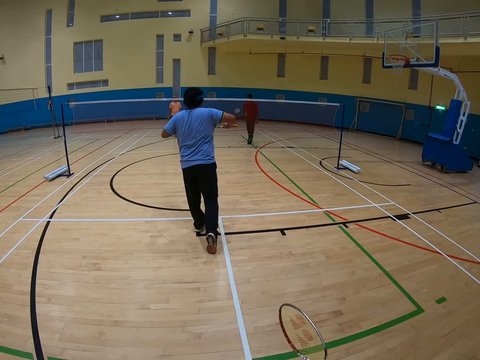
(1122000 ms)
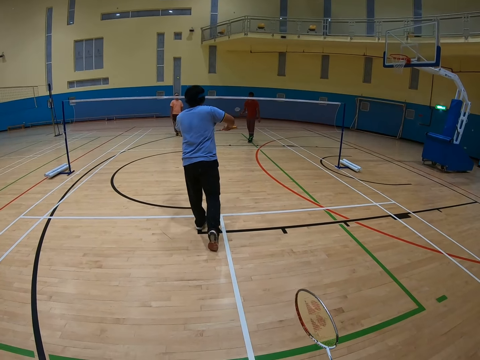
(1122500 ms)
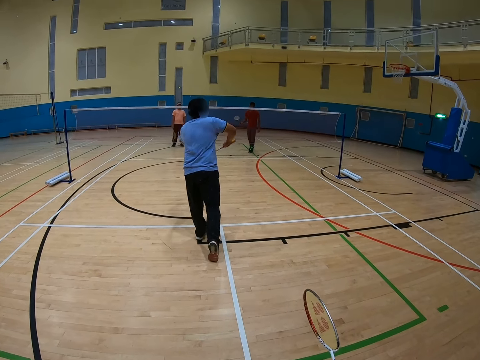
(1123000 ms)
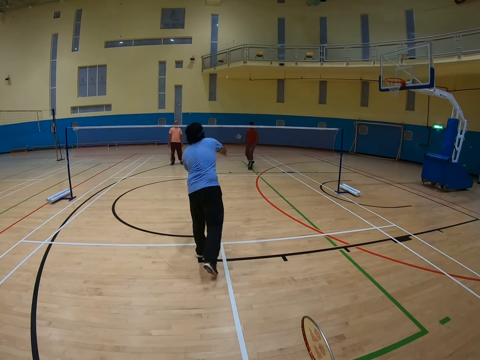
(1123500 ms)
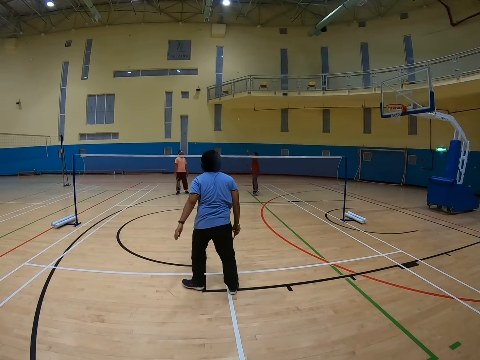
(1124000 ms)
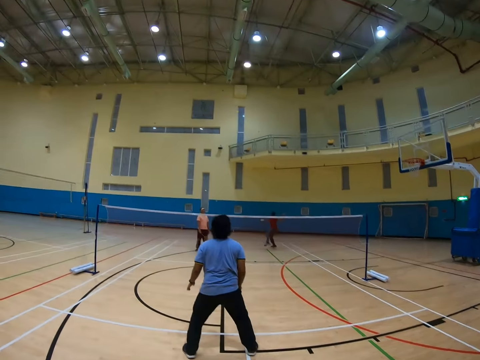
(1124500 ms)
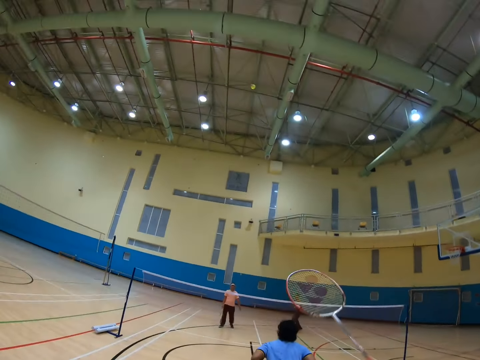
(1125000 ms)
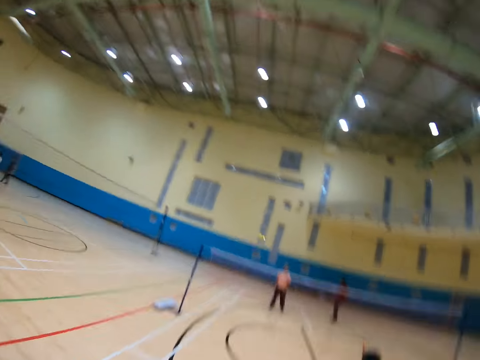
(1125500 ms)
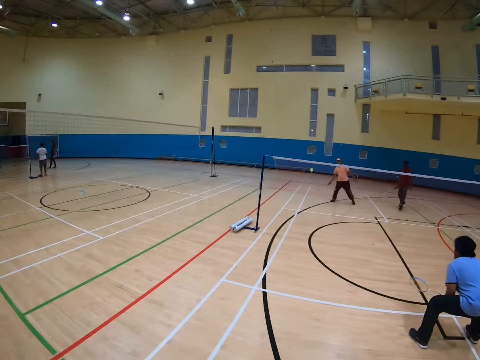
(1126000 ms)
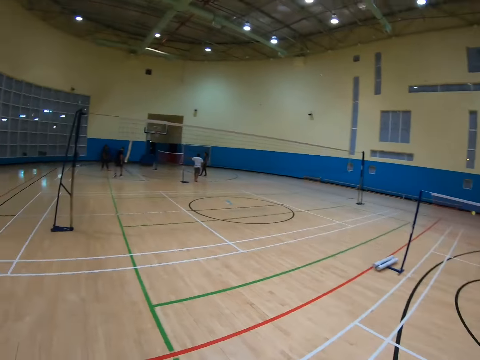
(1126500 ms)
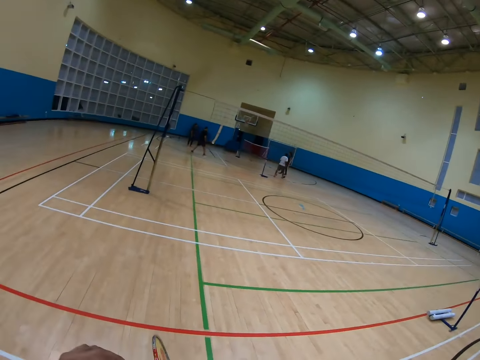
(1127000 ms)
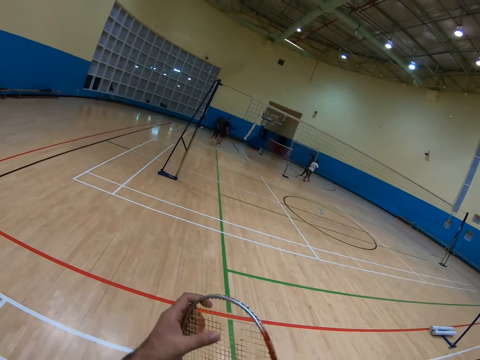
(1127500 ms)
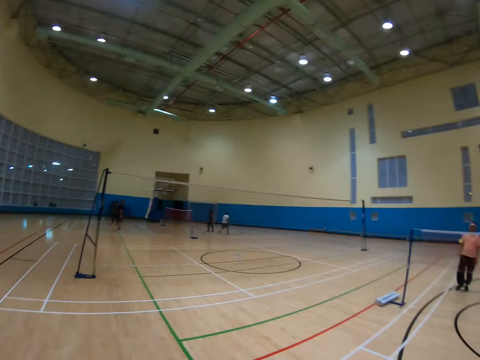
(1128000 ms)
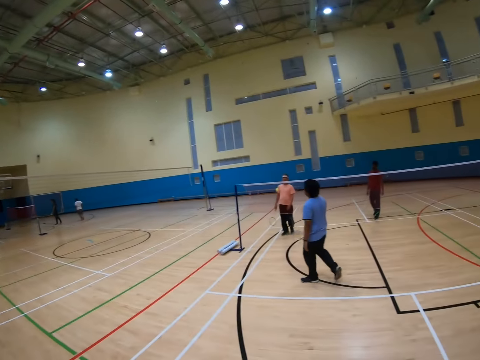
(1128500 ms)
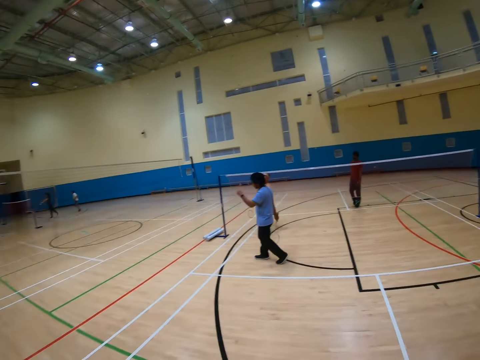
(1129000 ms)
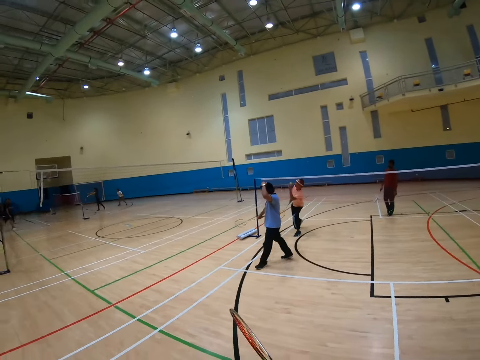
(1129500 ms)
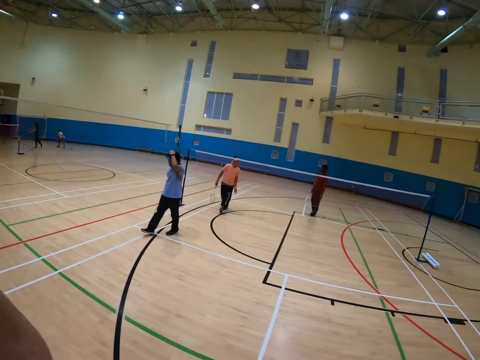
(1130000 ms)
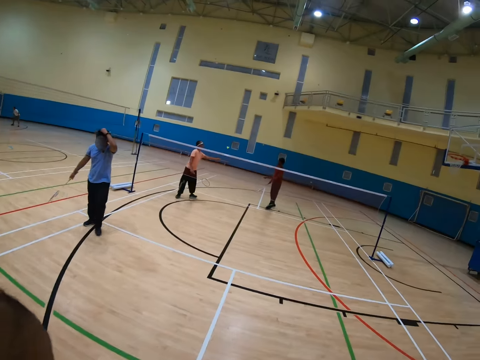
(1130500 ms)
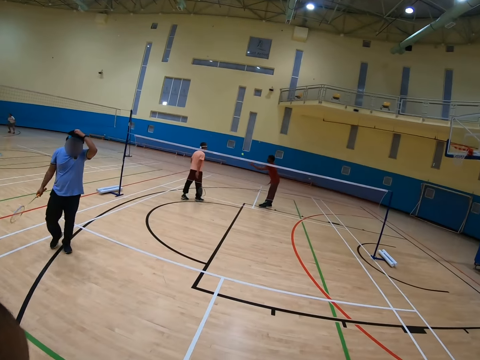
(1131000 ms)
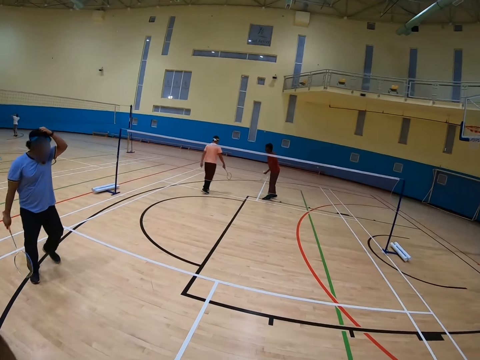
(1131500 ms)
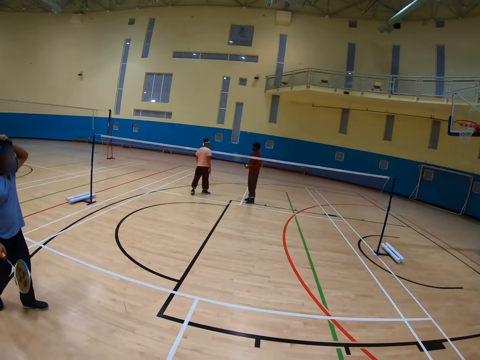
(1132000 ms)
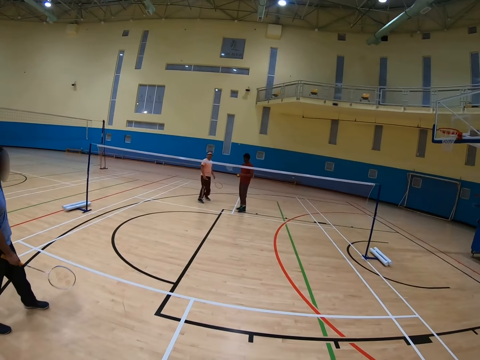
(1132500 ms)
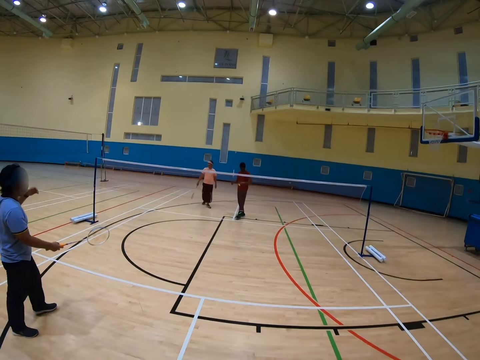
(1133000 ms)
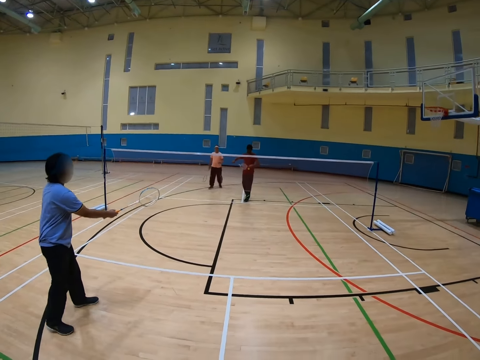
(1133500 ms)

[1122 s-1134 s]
A man hits the badminton shuttlecock. The camera wearer hits the badminton shuttlecock. They play the badminton. The man walks in the badminton court. Another man catches the badminton shuttlecock.

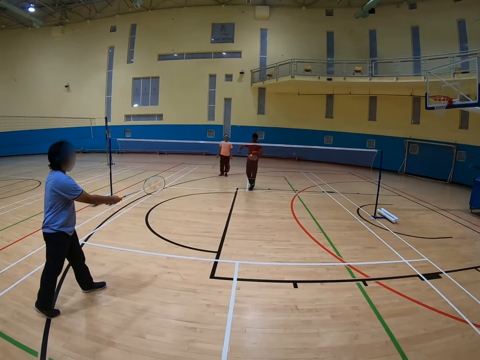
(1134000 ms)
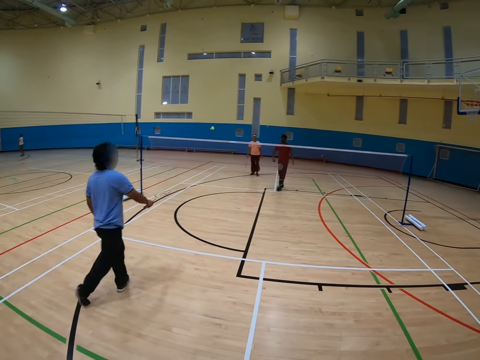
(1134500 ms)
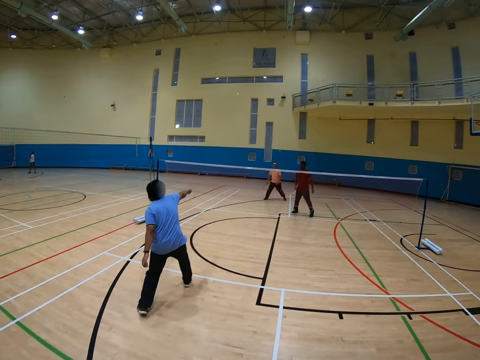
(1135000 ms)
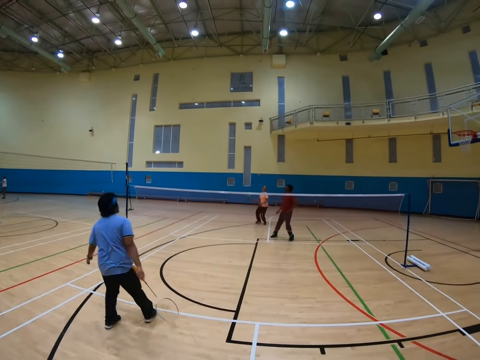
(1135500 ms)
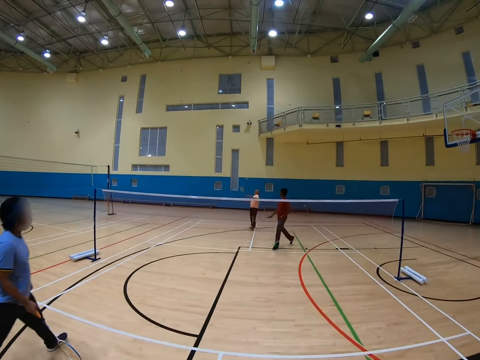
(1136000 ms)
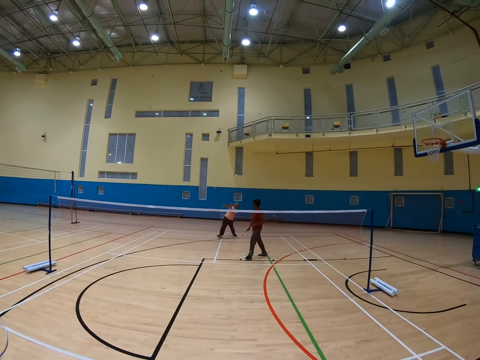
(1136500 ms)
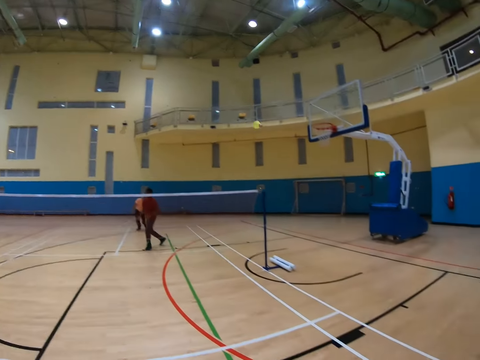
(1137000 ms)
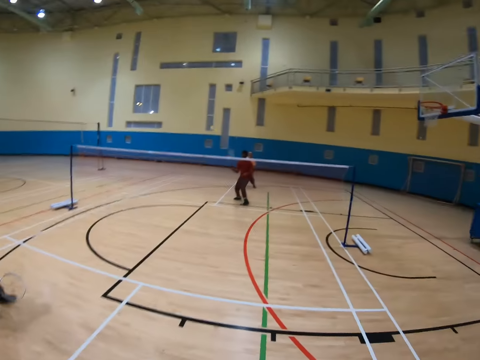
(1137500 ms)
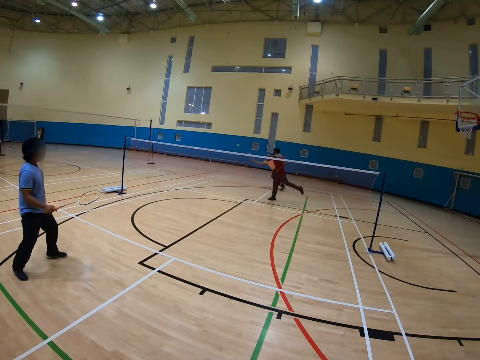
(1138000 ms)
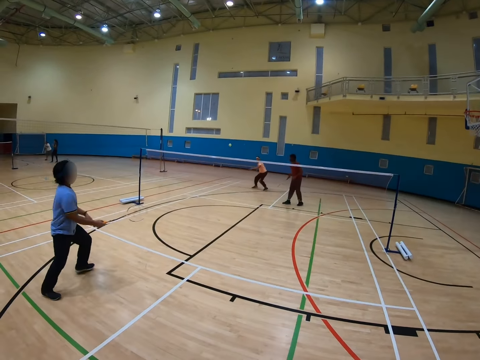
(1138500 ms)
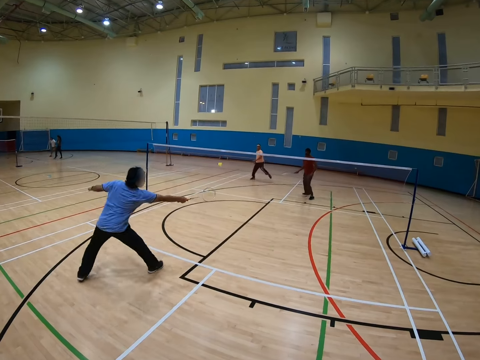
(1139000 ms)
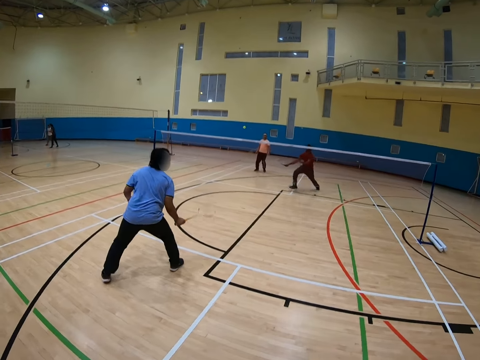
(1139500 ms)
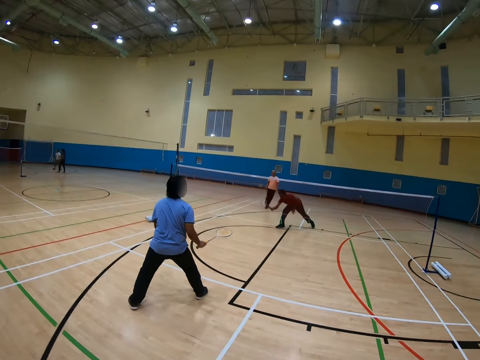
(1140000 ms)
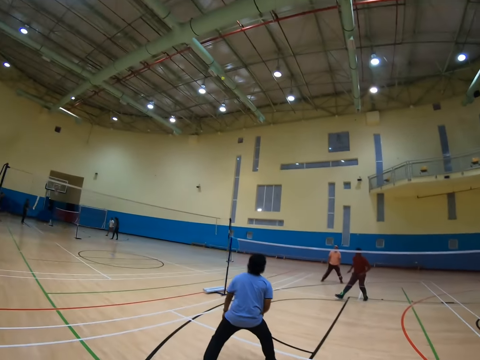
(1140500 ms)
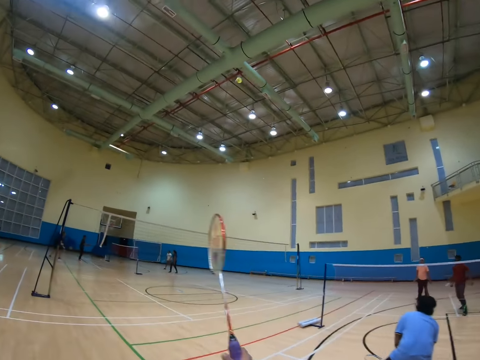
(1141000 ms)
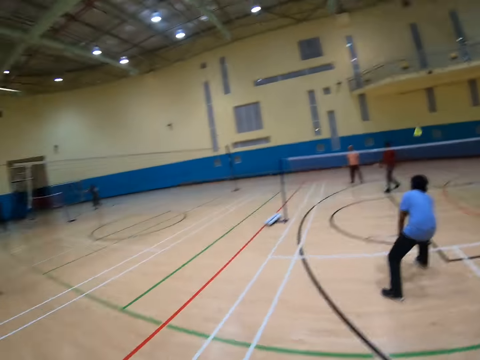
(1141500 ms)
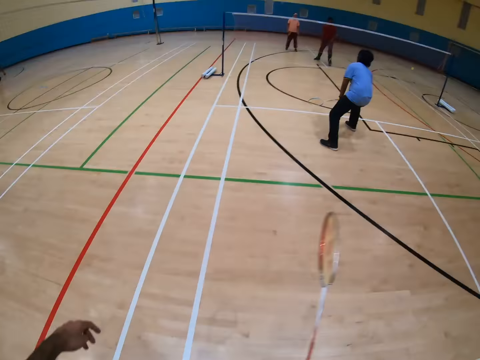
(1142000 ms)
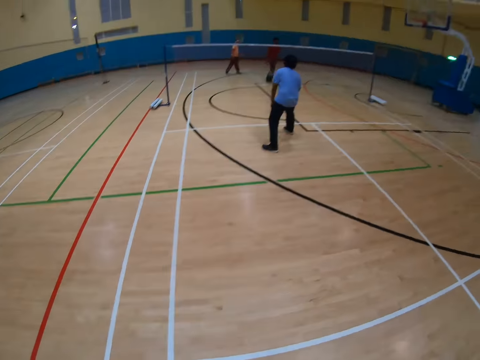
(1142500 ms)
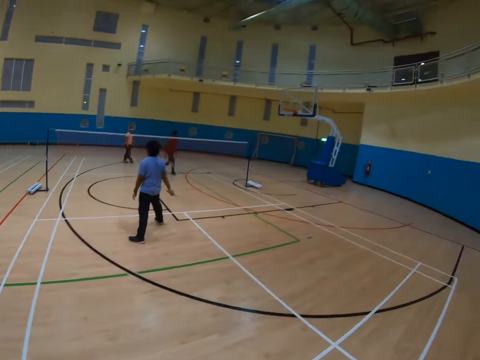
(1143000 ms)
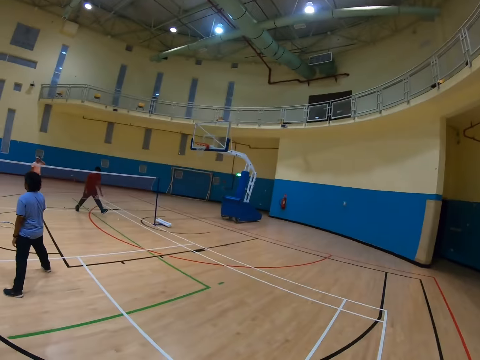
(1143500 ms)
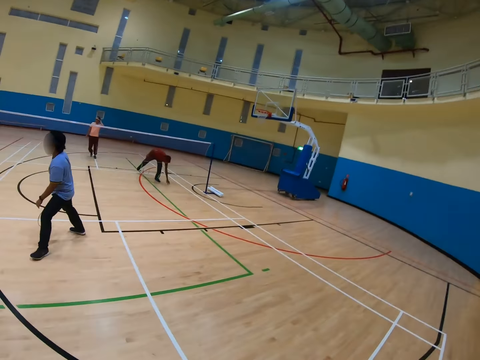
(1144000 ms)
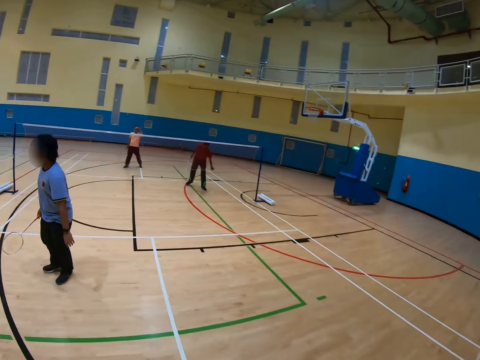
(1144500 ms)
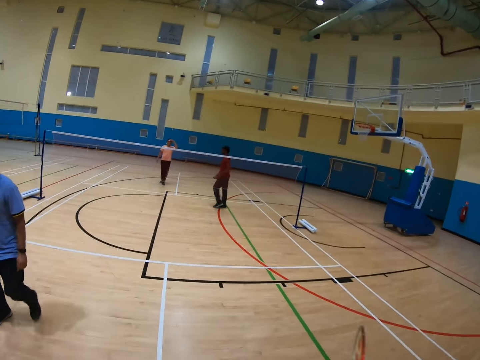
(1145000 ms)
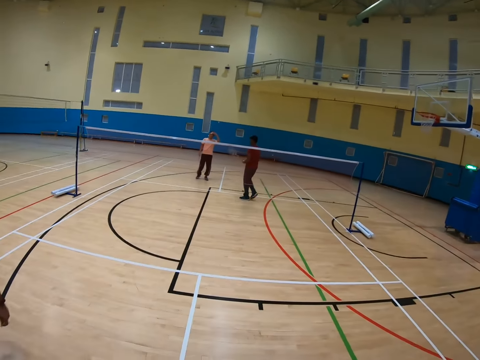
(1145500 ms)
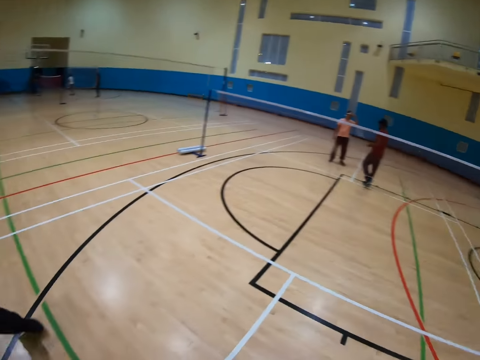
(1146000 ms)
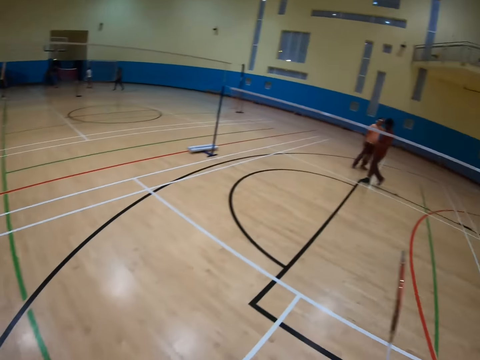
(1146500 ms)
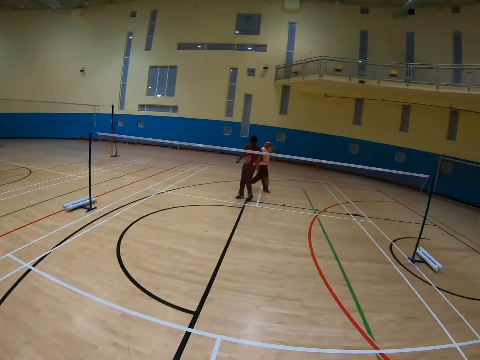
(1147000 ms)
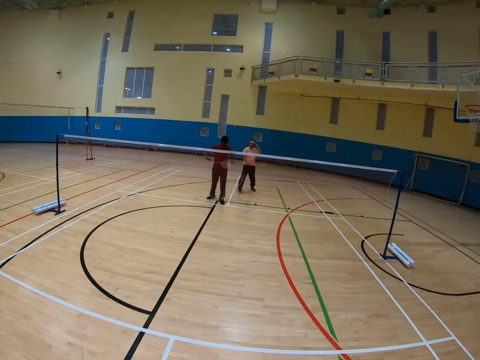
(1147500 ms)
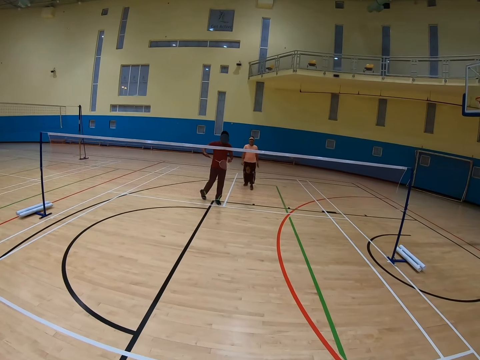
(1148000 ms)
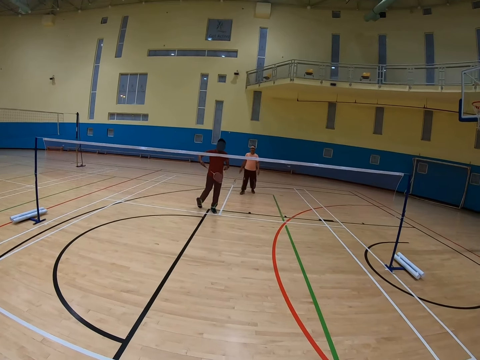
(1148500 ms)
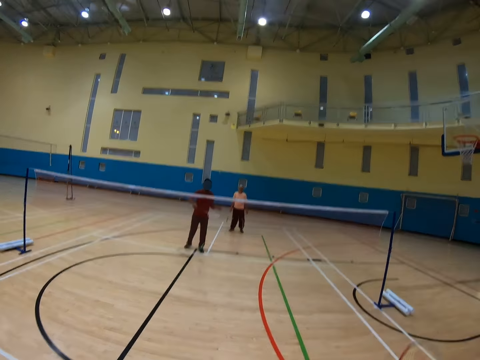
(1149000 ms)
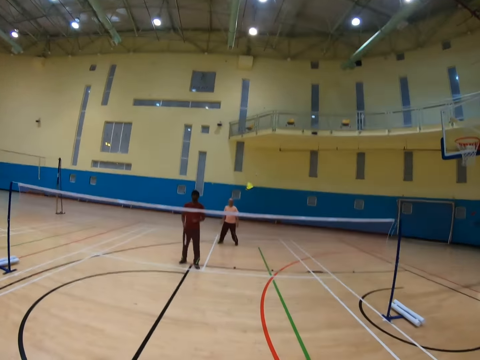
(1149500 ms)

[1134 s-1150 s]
A man hits a badminton shuttlecock. Another man hits the badminton shuttlecock. The first man hits the badminton shuttlecock. The other man hits the badminton shuttlecock. The first man hits the badminton shuttlecock. The camera wearer hits the badminton shuttlecock. The first man picks up the badminton shuttlecock. The other man walks in the badminton court.
